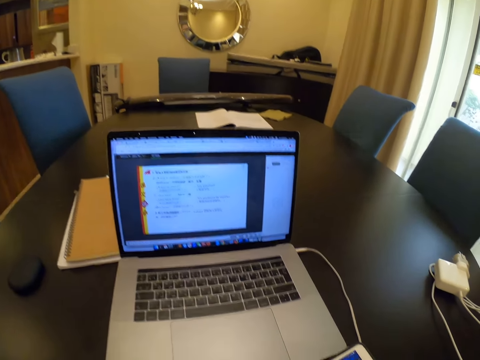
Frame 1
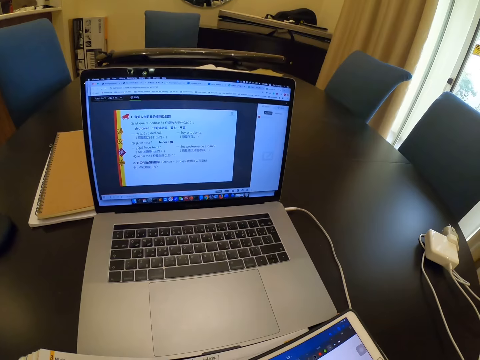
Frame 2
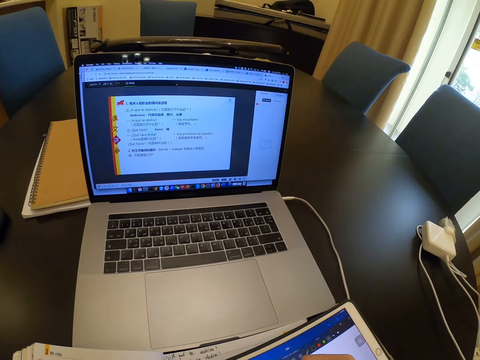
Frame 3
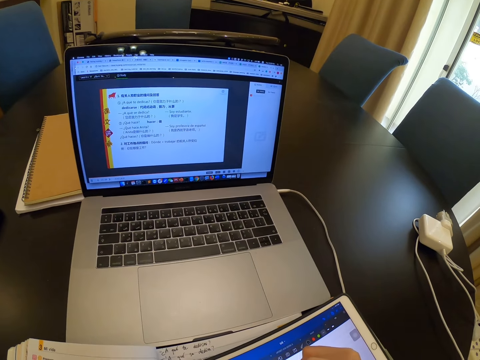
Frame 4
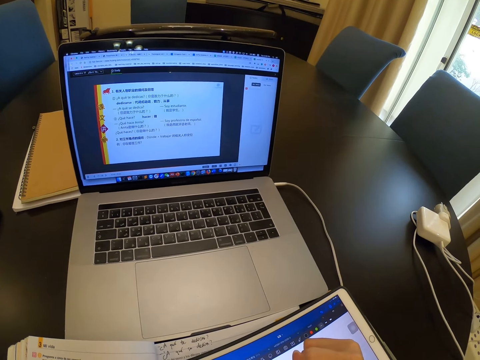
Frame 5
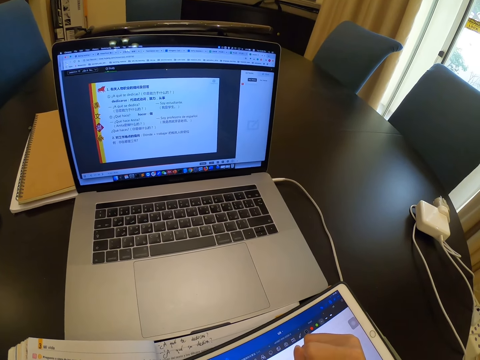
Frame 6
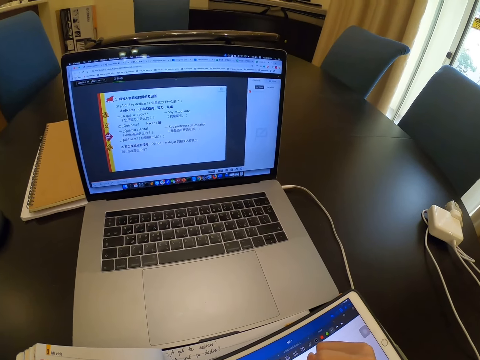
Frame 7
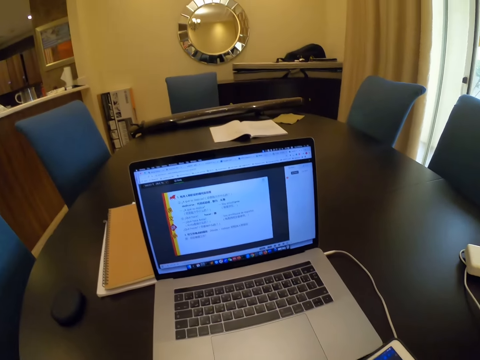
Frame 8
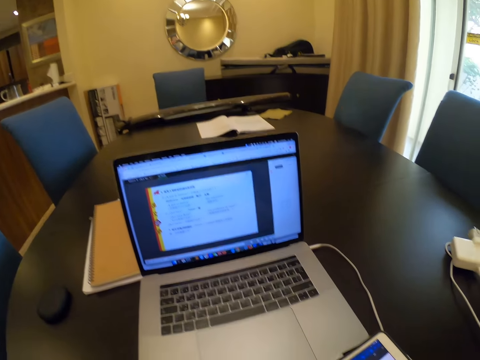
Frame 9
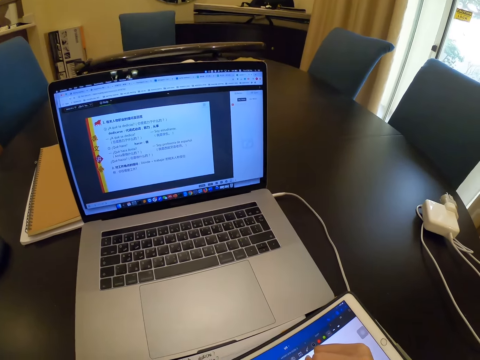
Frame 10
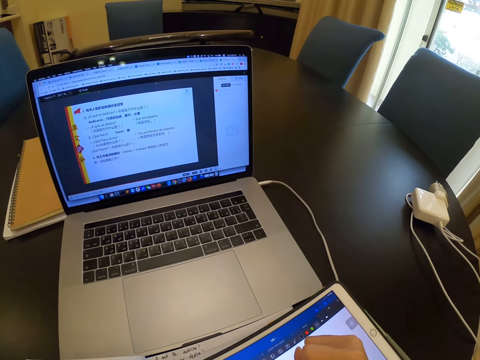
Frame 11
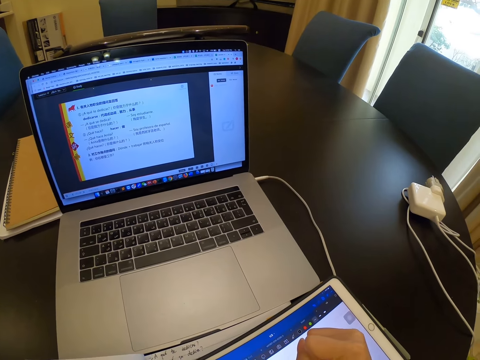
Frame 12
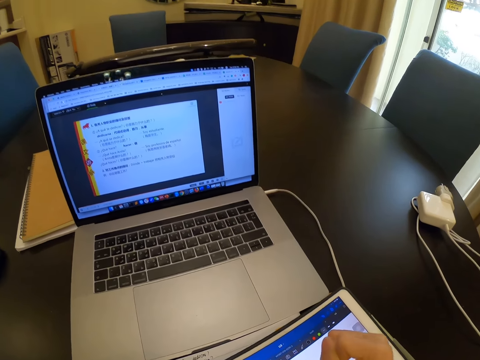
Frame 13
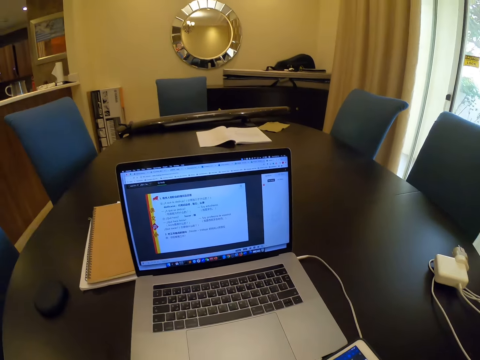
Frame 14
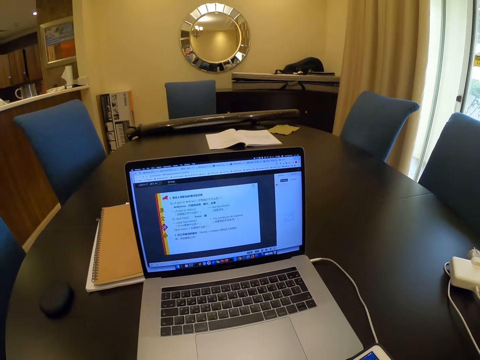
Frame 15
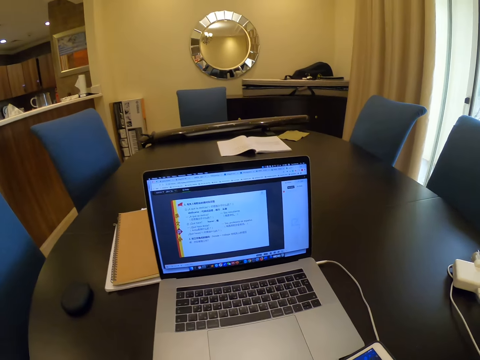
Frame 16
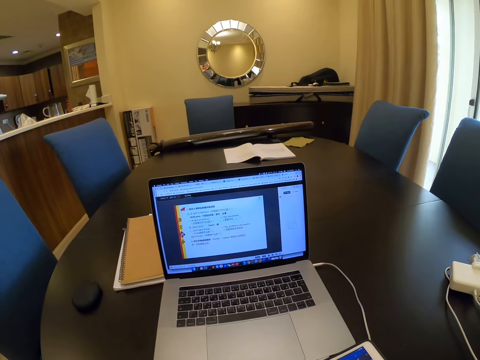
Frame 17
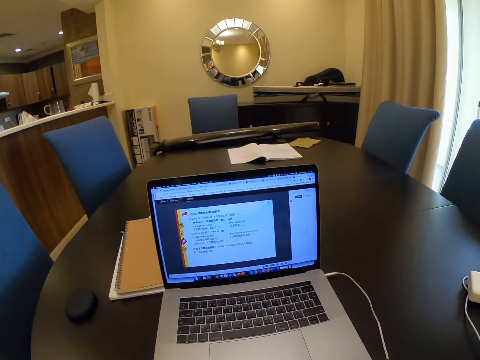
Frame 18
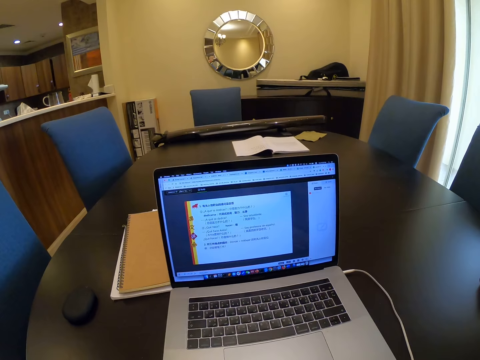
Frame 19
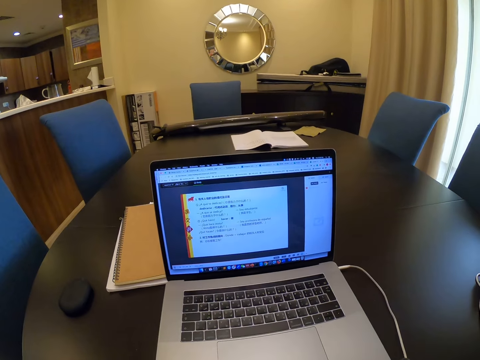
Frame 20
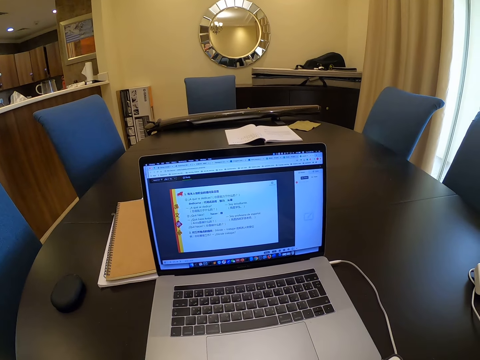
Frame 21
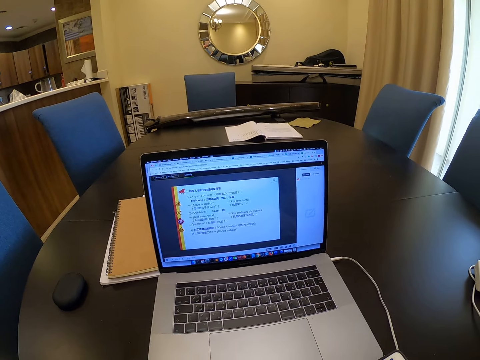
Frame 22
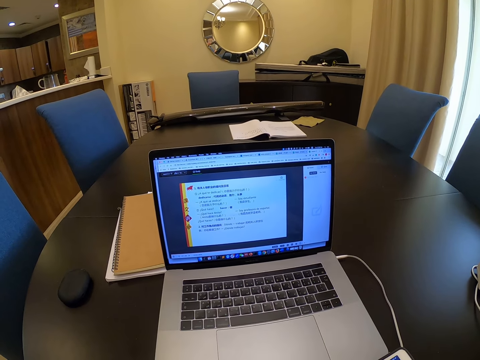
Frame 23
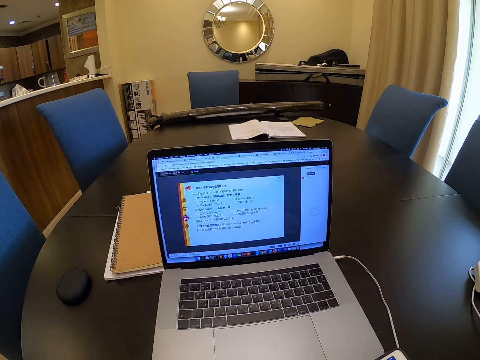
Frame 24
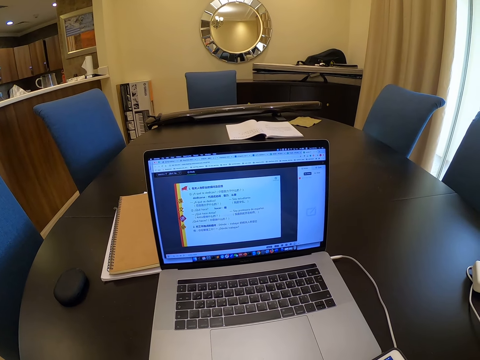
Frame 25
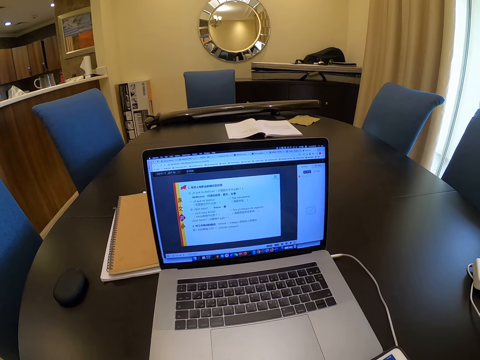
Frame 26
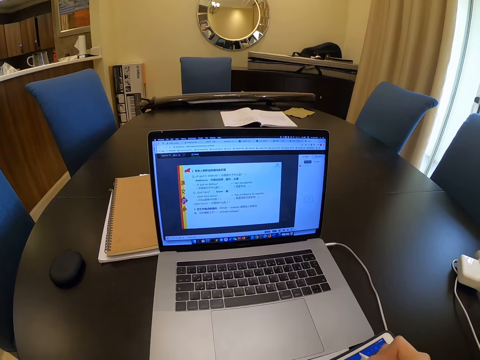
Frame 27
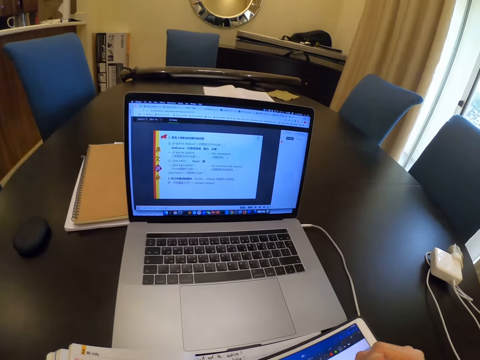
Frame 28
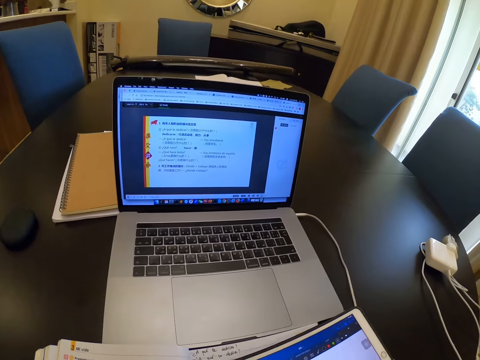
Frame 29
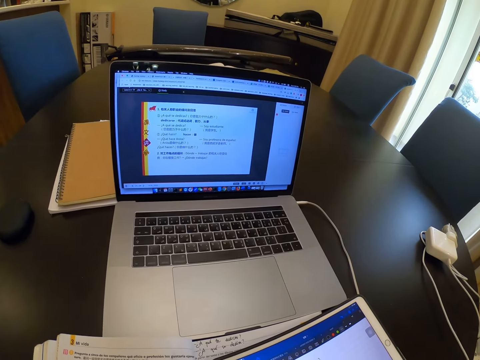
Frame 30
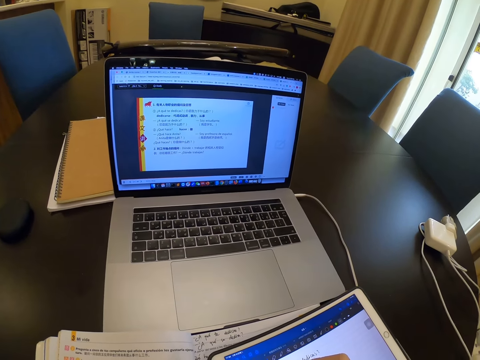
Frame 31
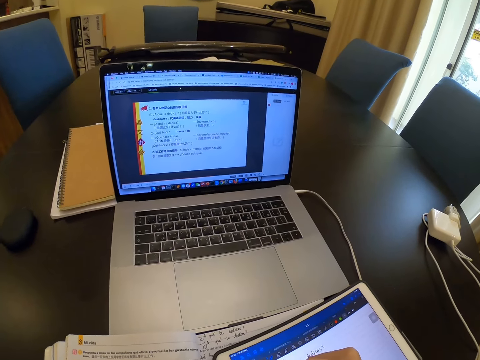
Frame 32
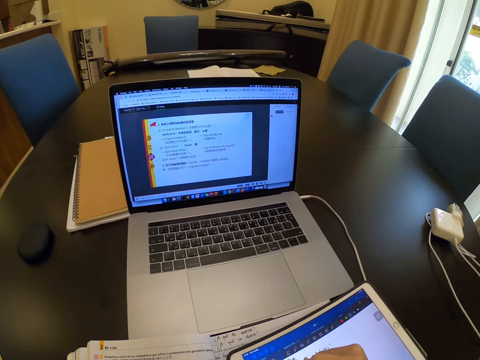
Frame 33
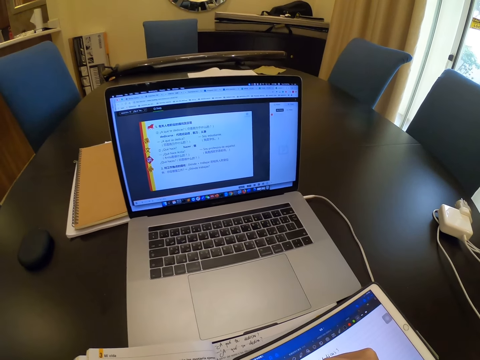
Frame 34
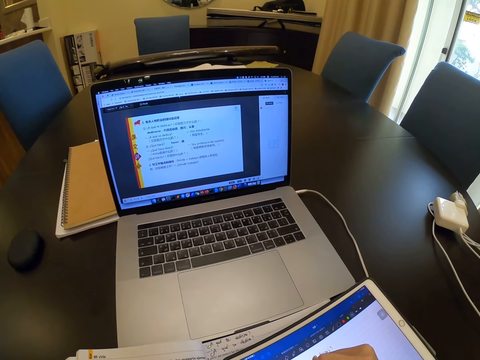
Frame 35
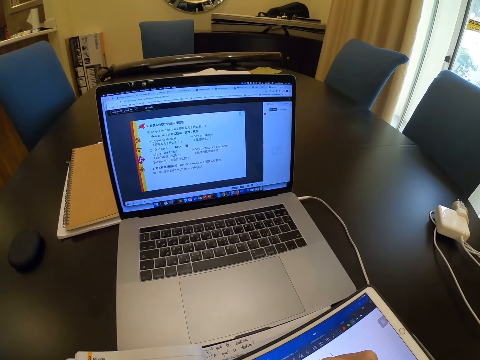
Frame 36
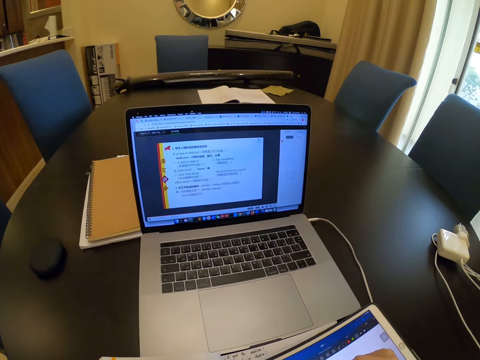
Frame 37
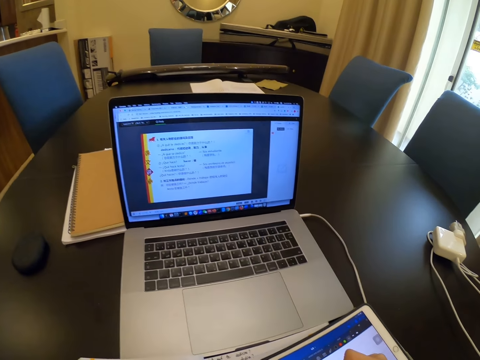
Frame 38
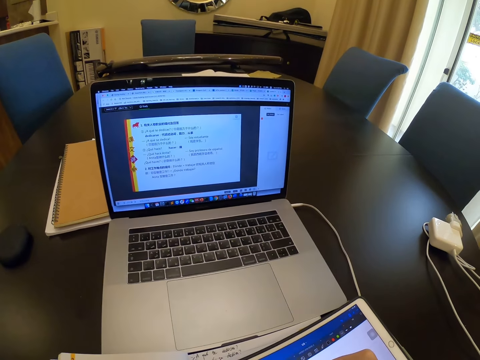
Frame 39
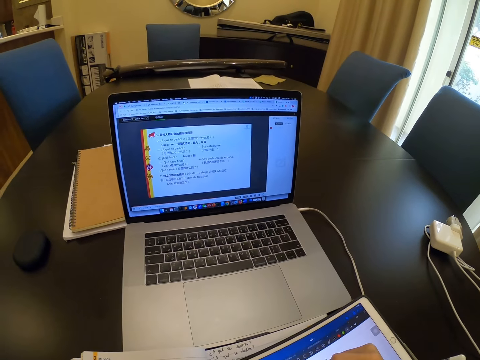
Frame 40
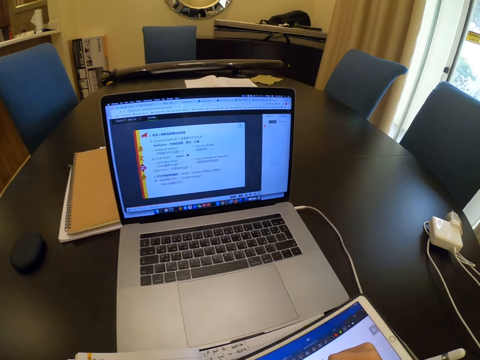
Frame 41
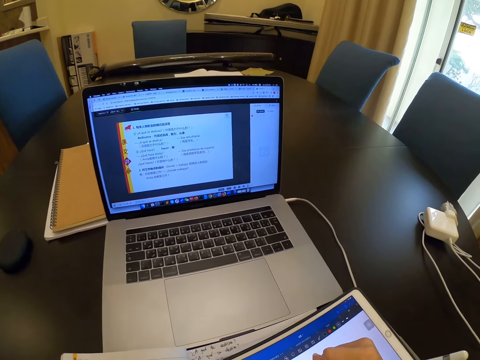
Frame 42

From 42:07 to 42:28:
The camera wearer looks at the laptop screen. They write on the tablet. They look at the laptop screen. They write on the tablet.

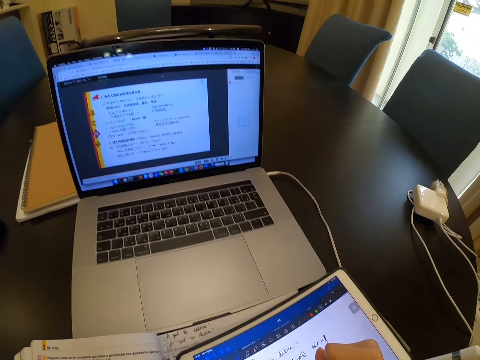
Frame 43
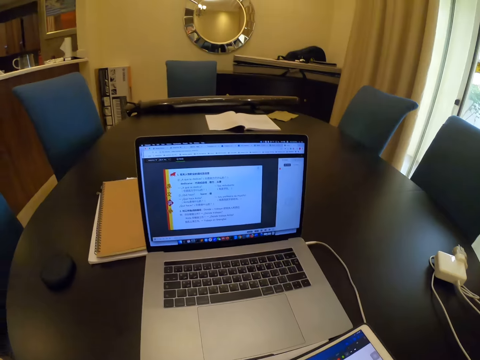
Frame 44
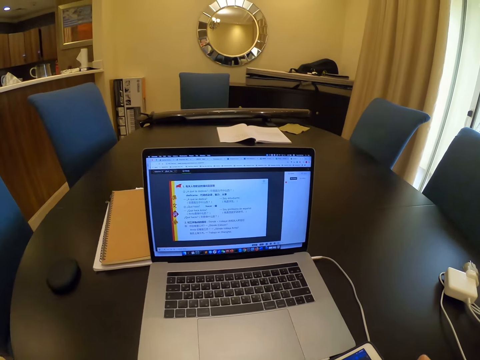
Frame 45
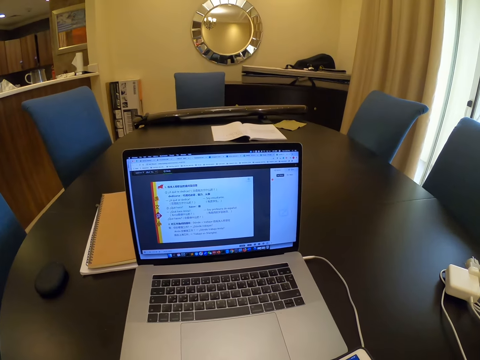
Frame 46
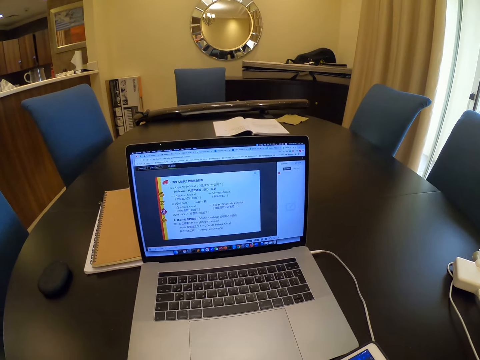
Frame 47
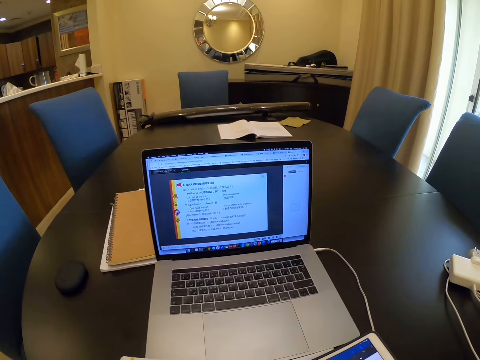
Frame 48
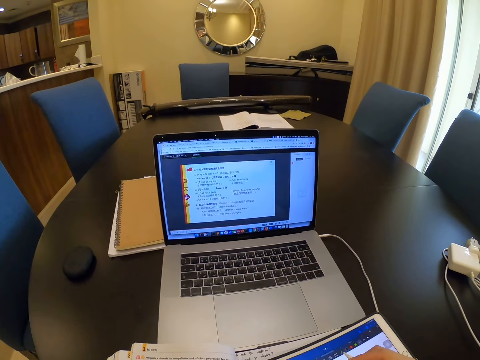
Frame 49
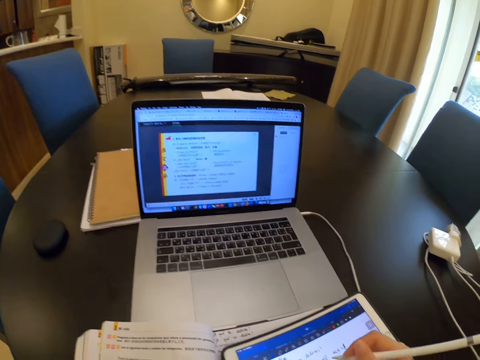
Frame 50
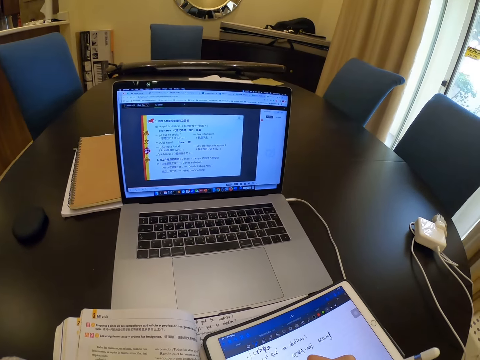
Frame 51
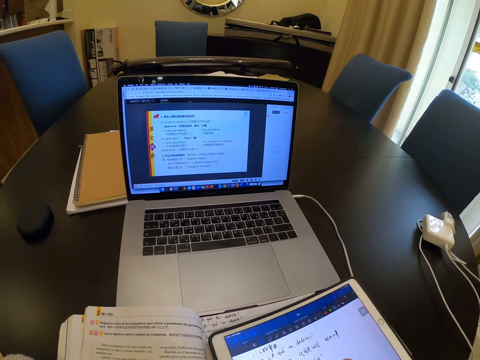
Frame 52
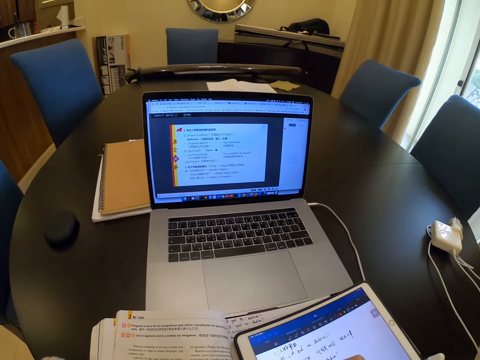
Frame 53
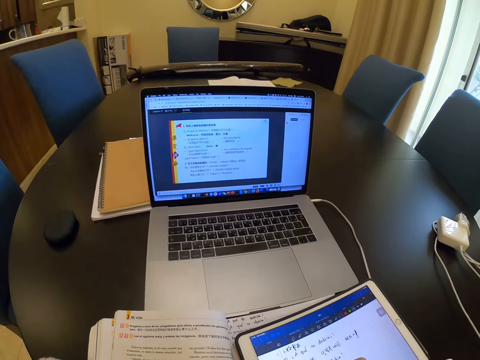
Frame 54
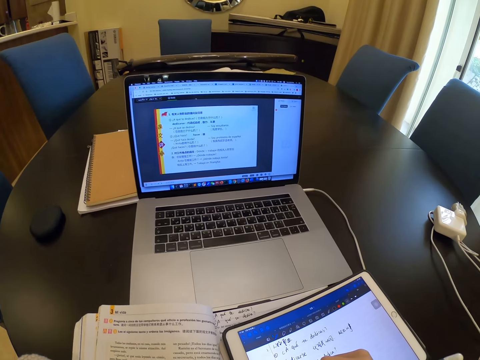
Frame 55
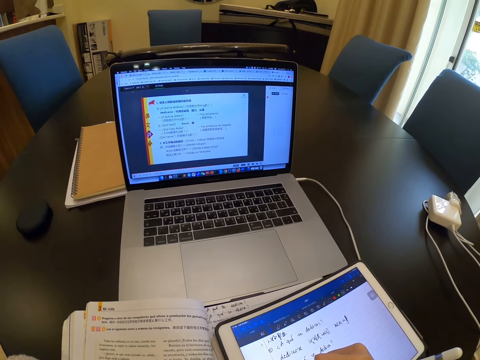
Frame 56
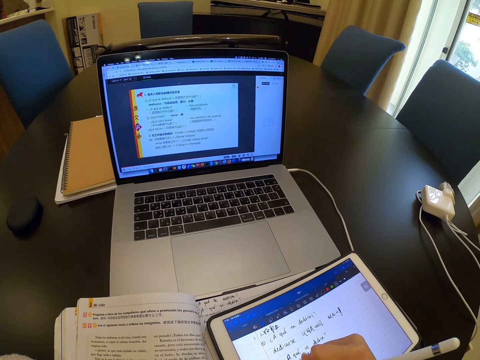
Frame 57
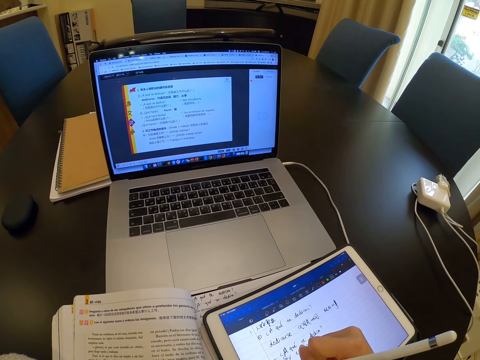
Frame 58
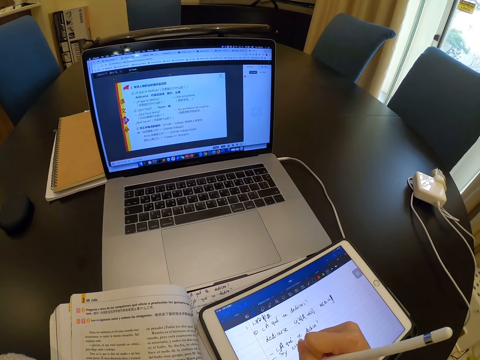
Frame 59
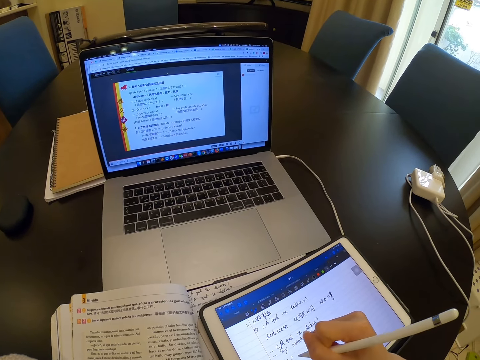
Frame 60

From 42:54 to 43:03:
The camera wearer looks at the laptop screen. They write on the tablet.
